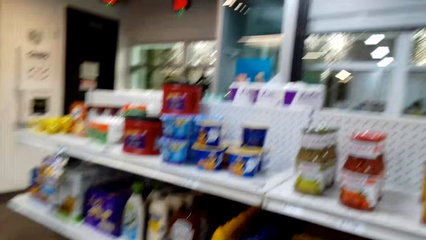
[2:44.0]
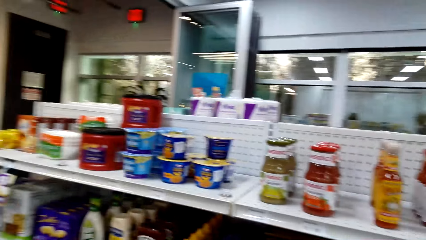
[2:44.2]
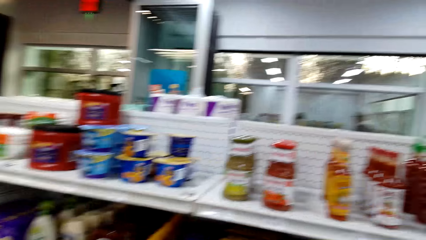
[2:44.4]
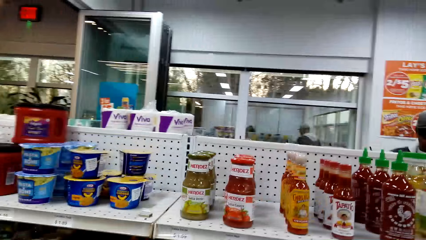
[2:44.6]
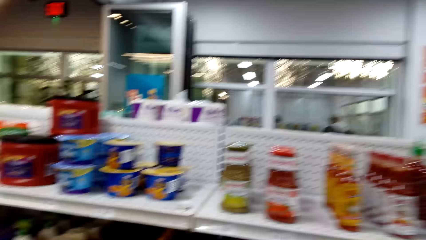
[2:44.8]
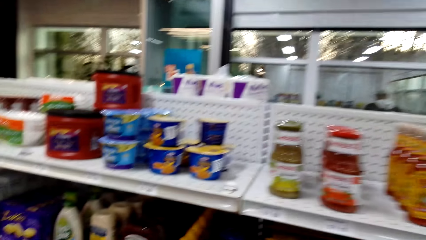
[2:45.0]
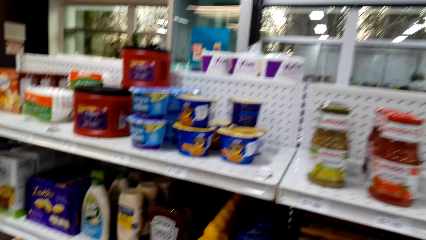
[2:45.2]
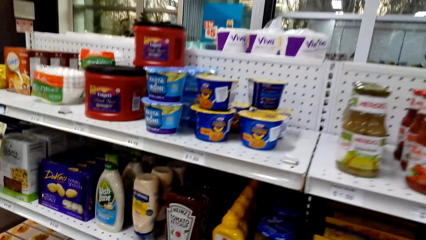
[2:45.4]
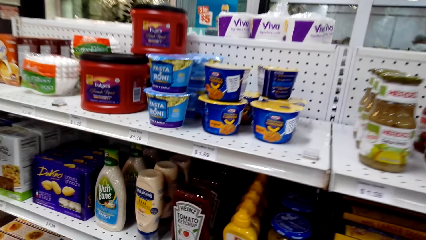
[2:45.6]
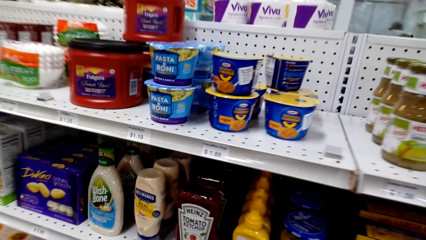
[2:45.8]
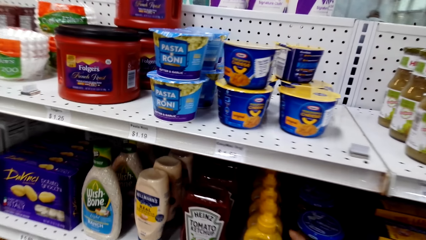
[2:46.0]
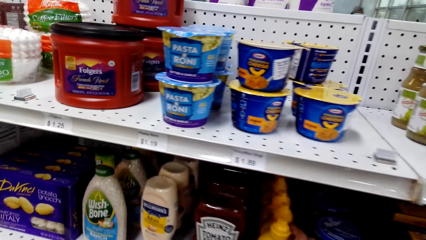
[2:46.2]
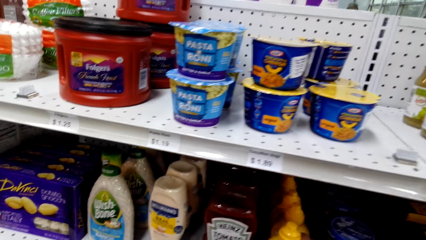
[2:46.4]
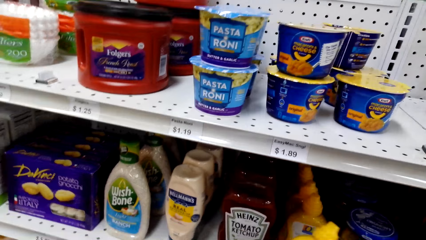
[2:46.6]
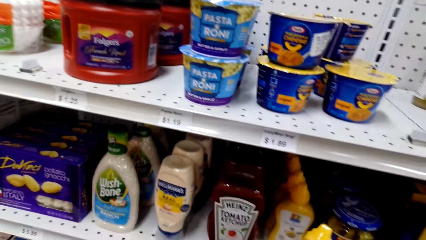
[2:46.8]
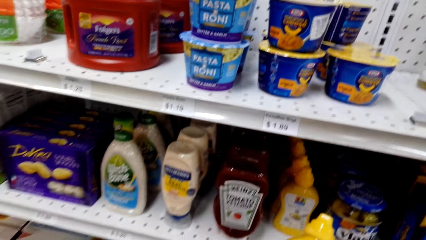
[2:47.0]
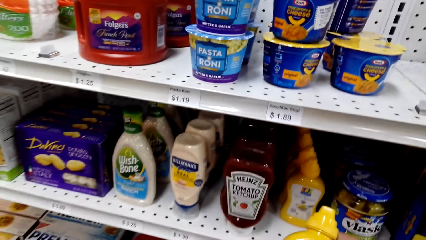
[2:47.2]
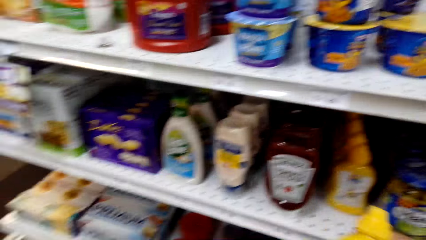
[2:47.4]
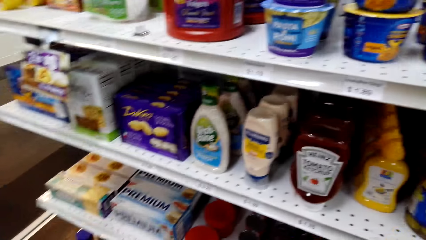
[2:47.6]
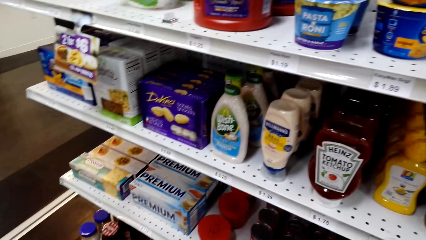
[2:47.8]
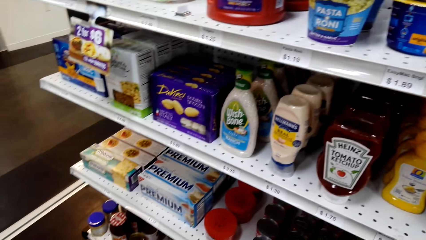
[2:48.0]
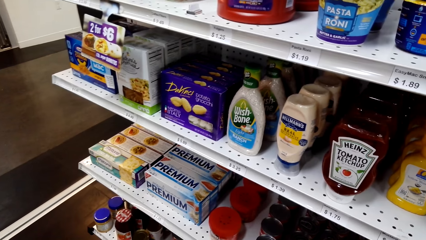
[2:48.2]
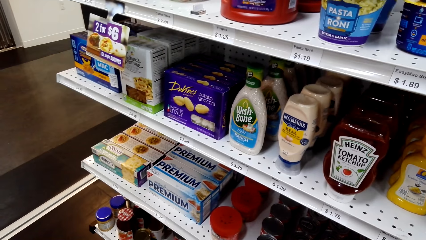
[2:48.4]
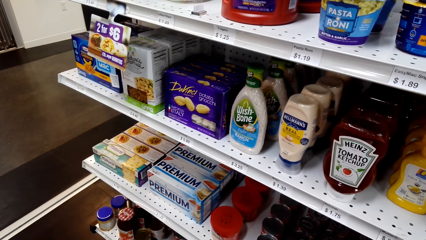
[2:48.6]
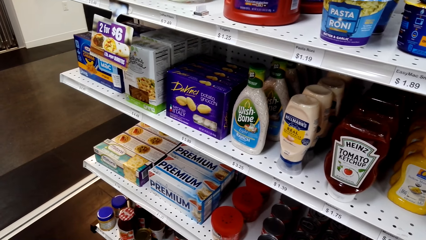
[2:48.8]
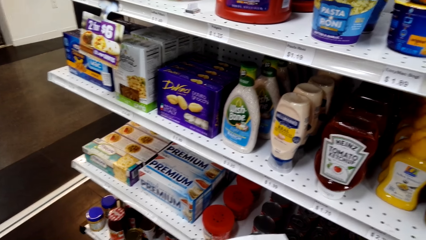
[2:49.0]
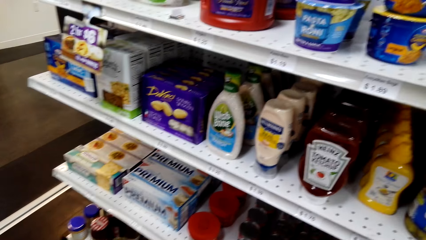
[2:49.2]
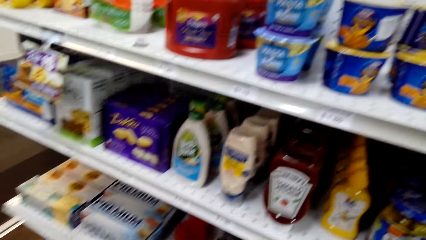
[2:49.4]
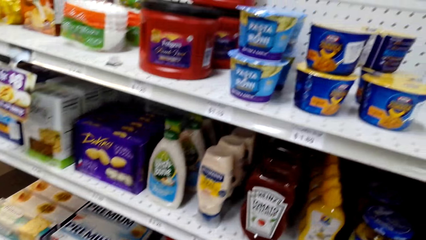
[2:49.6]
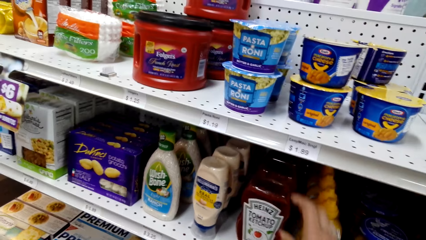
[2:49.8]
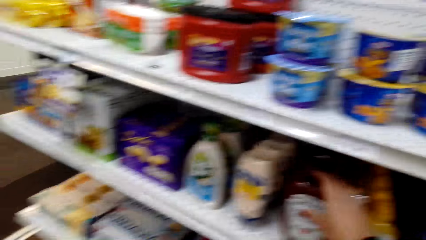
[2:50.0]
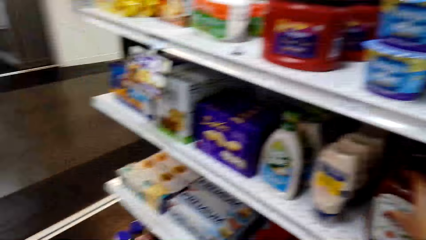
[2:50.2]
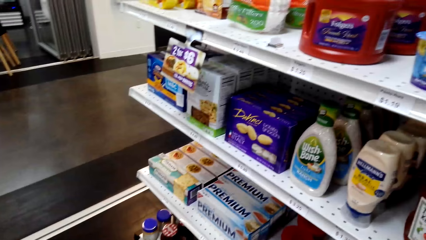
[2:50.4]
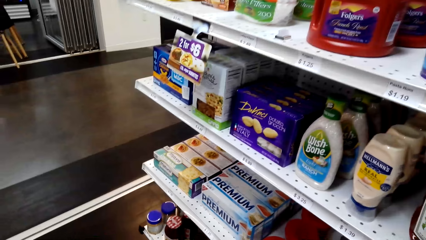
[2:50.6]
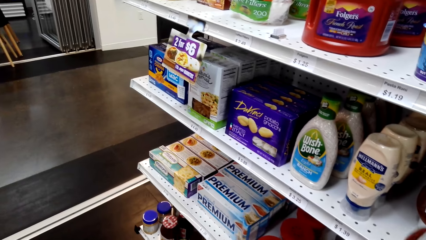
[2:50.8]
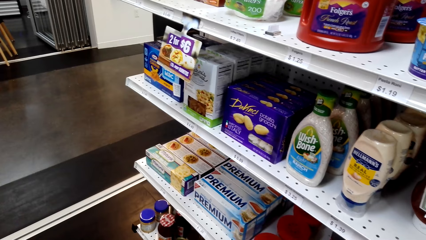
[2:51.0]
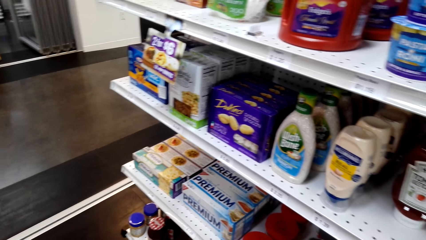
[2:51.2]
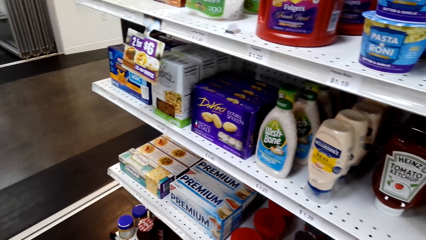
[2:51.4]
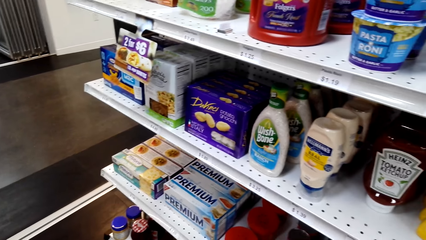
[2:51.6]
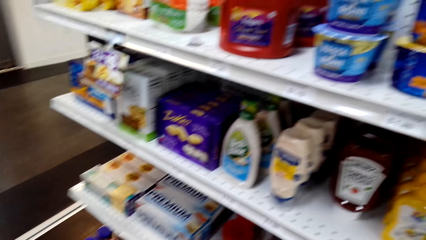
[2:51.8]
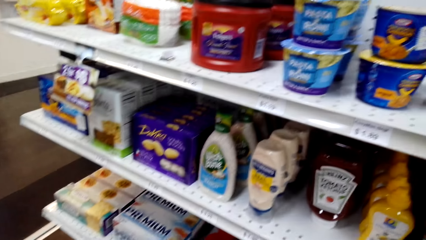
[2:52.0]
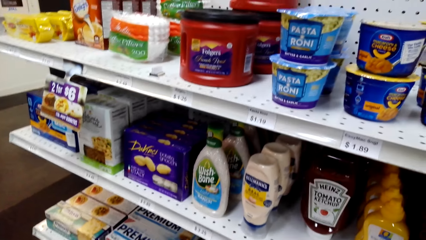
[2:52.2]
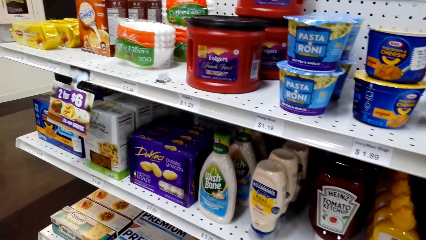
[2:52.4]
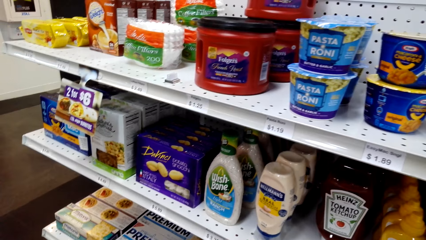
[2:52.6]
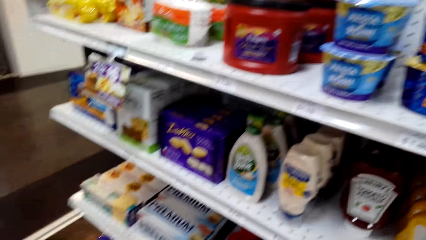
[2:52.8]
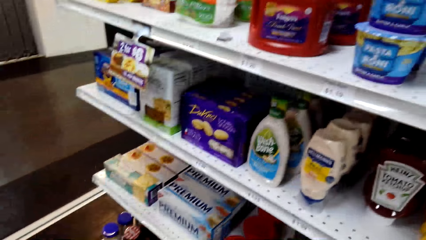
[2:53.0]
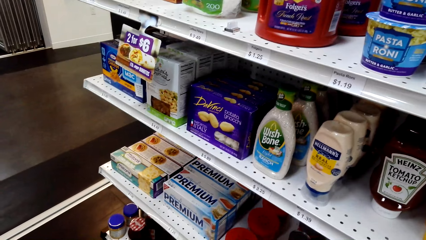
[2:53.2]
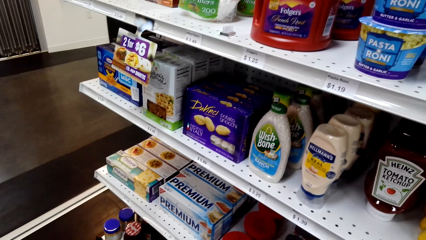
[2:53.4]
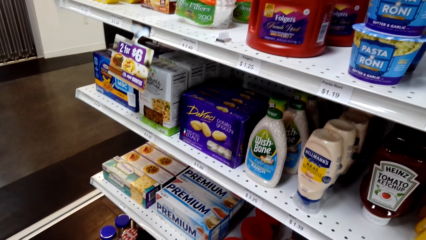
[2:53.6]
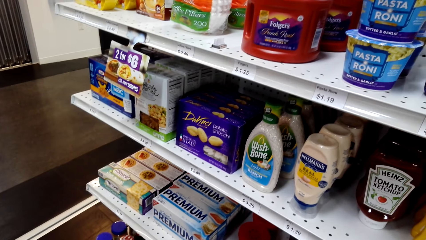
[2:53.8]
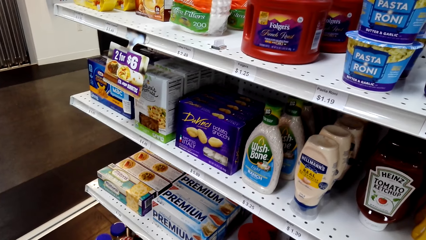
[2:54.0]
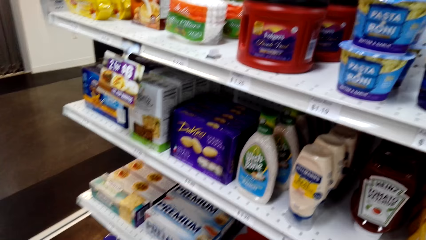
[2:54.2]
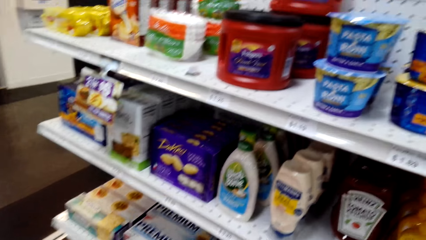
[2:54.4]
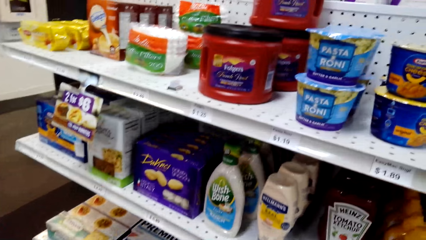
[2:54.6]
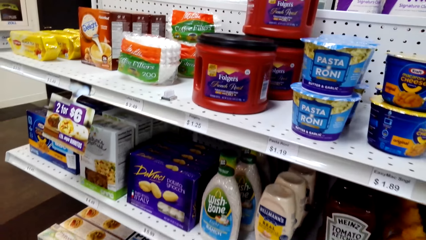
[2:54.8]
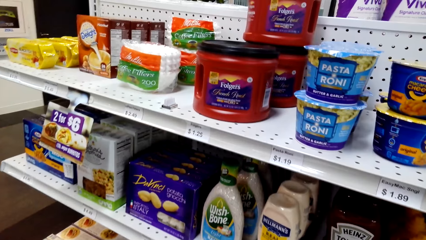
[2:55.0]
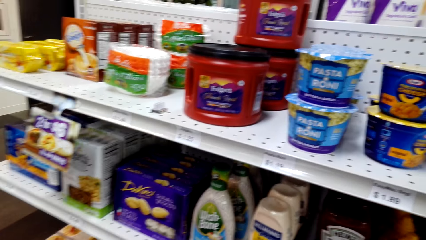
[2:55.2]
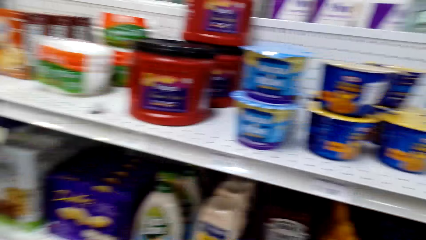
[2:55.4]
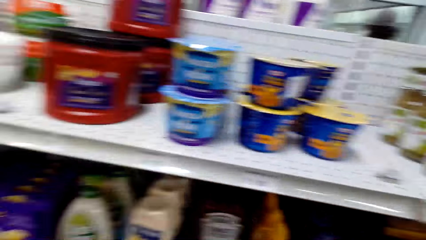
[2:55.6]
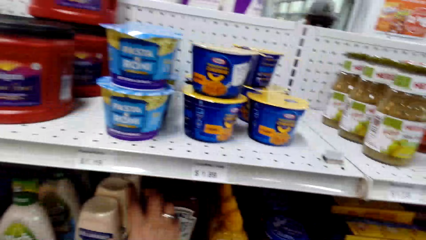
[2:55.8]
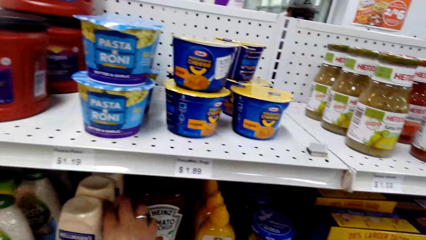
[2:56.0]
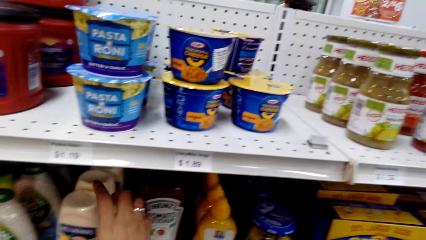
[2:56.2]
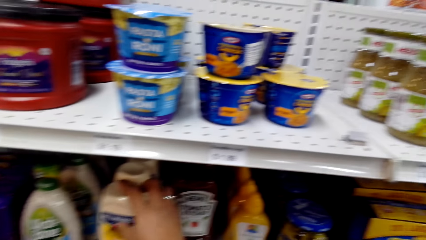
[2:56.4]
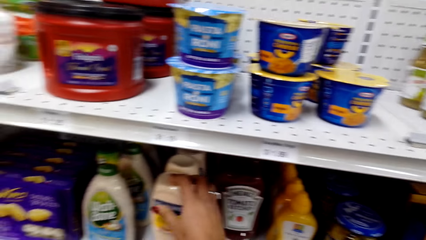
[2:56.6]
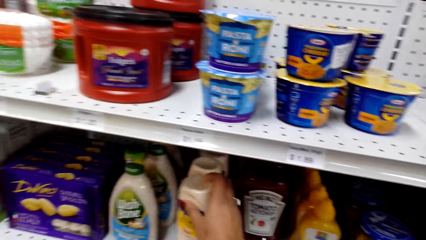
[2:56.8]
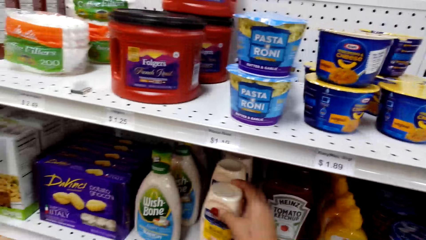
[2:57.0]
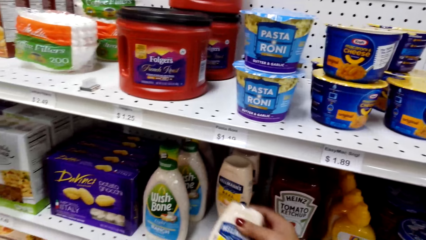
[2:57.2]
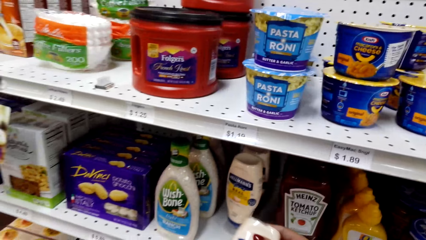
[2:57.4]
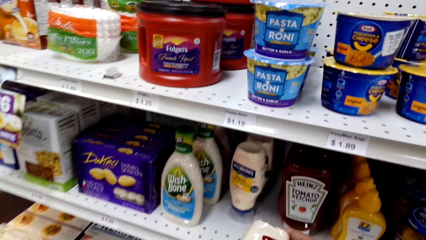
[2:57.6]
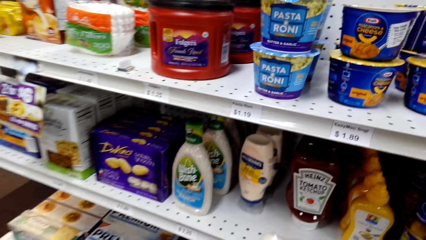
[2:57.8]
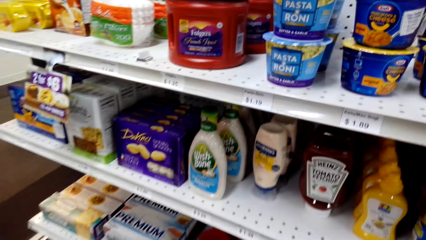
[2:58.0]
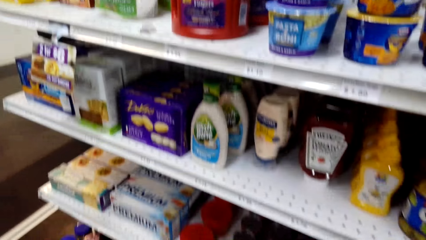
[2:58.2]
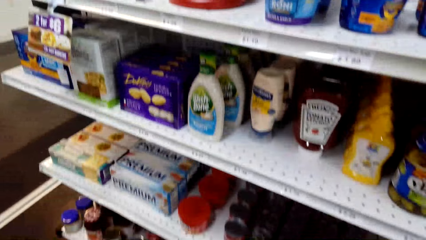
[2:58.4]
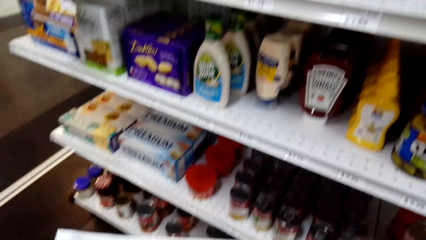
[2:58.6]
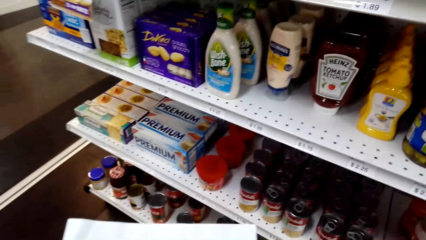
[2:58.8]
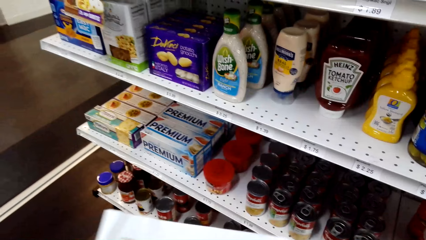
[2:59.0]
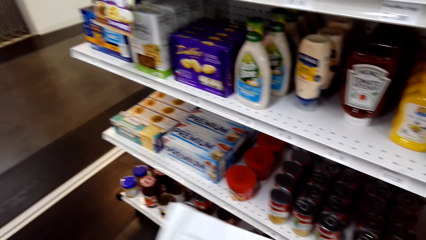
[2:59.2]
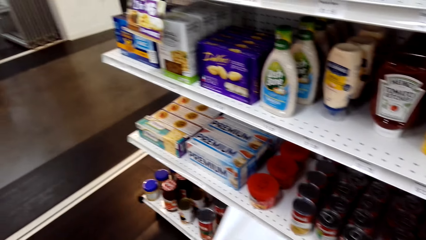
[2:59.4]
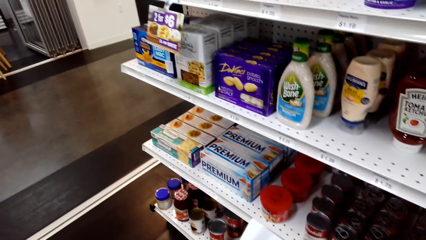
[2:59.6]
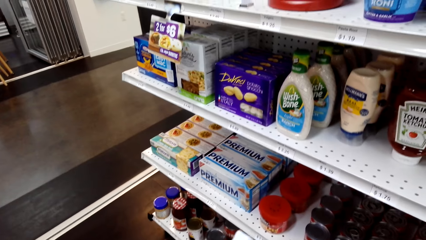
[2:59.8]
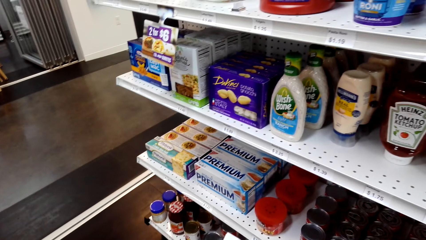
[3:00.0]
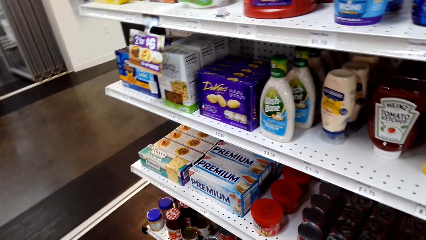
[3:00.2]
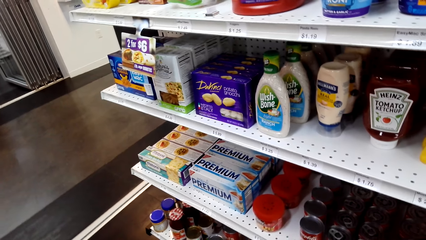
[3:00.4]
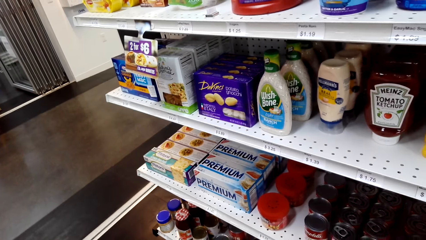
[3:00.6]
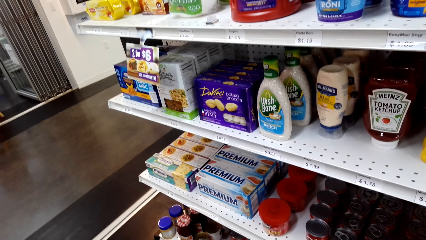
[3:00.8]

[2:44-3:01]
The camera wearer picks up something. They pick up the tomato ketchup. They pick up mayonnaise.
